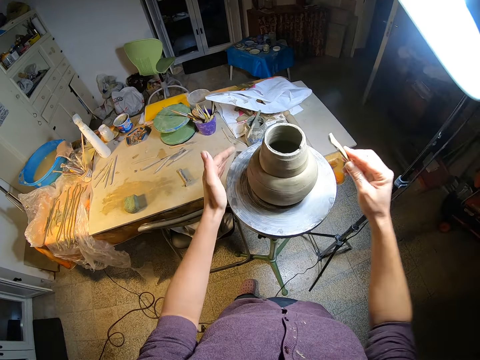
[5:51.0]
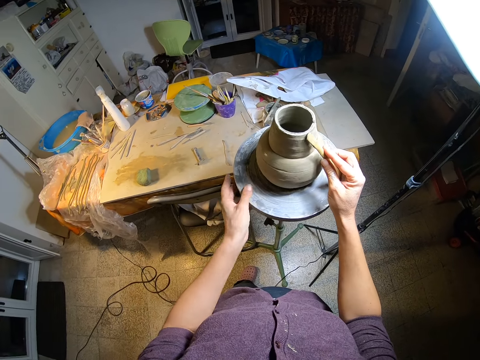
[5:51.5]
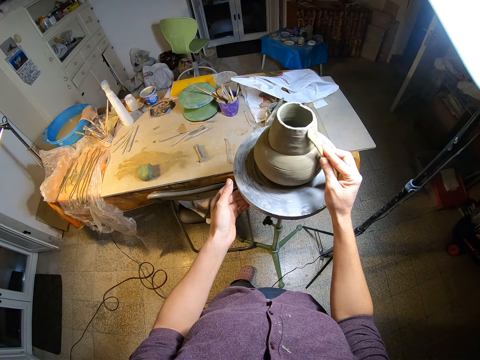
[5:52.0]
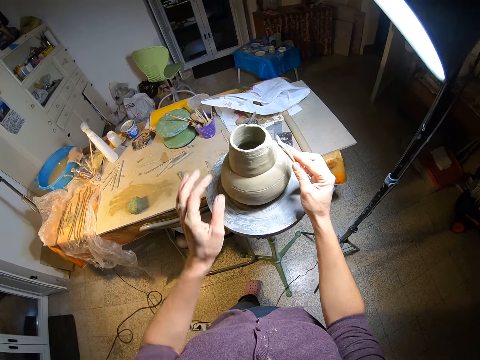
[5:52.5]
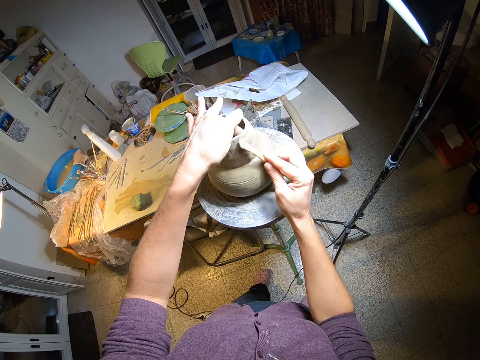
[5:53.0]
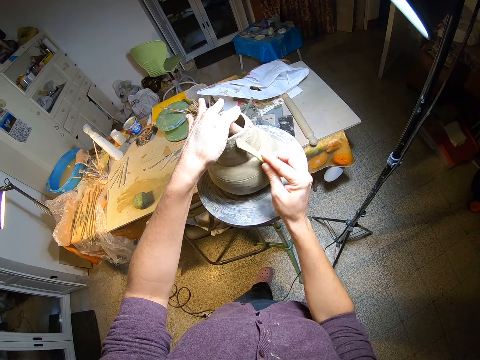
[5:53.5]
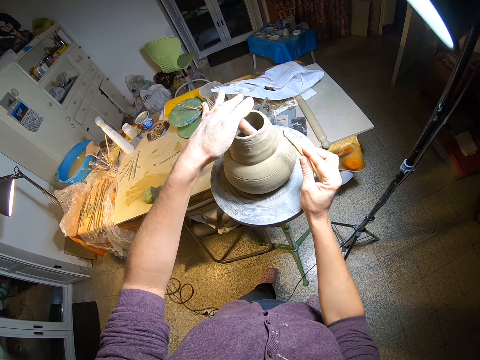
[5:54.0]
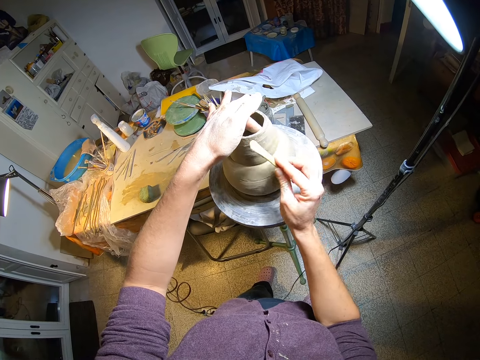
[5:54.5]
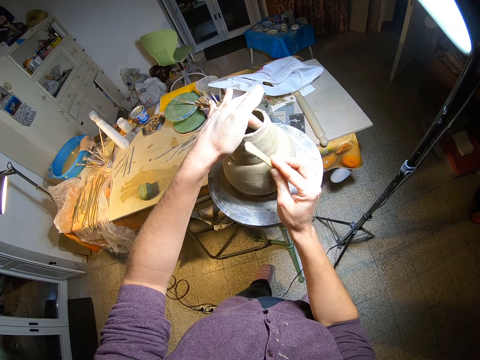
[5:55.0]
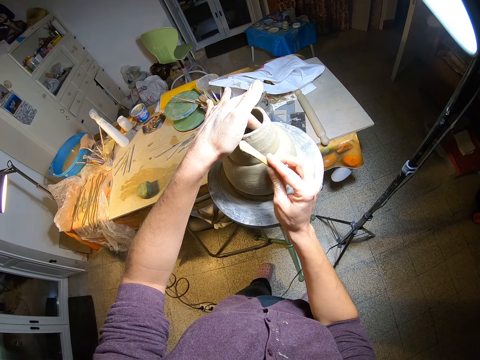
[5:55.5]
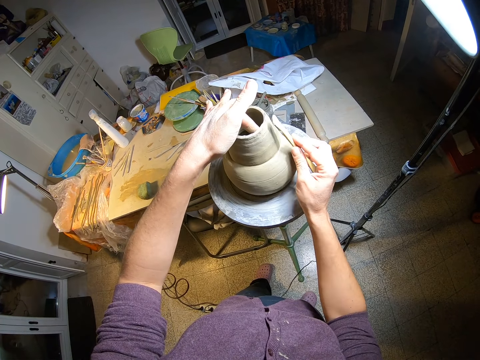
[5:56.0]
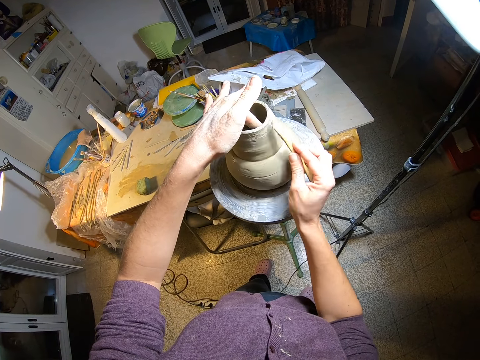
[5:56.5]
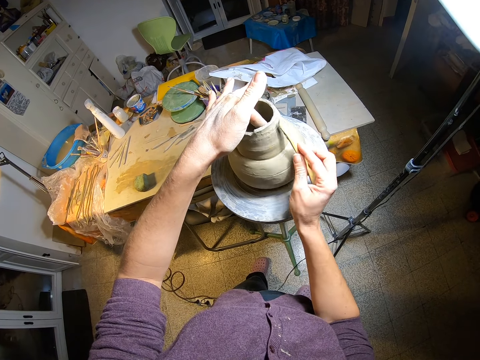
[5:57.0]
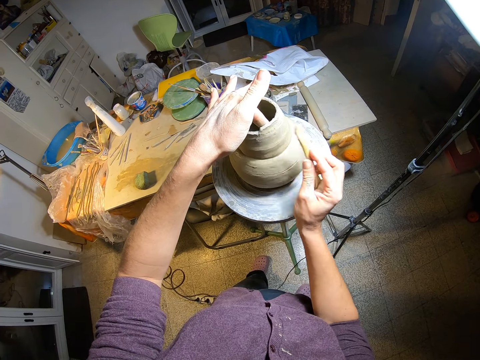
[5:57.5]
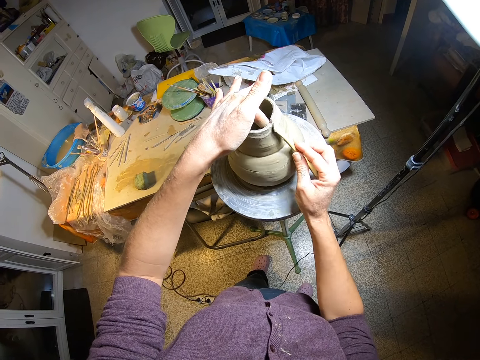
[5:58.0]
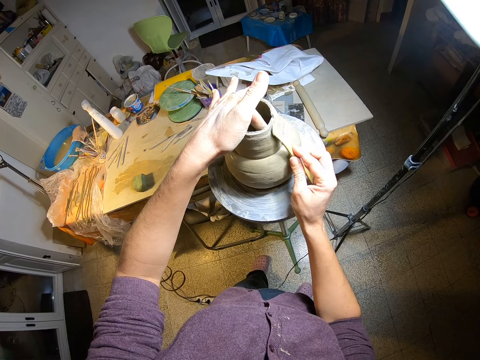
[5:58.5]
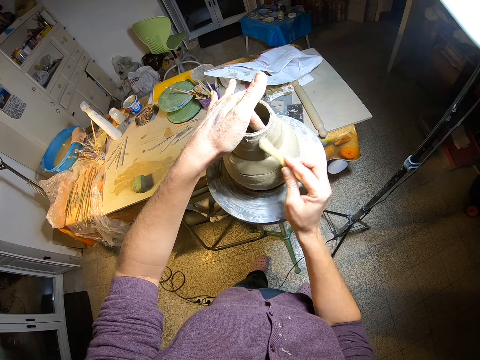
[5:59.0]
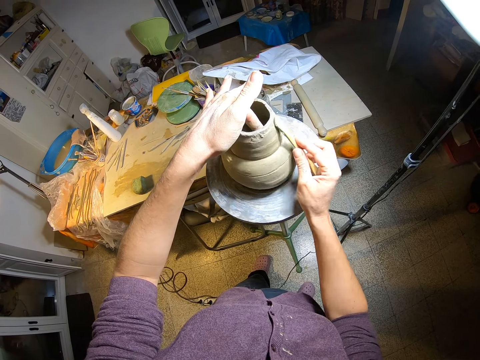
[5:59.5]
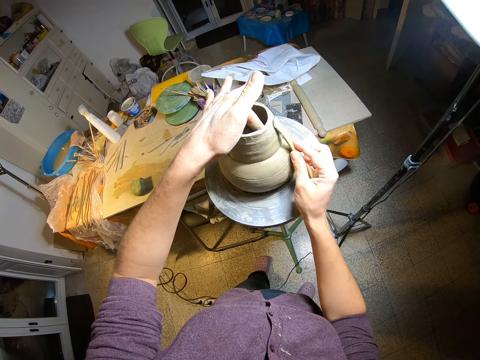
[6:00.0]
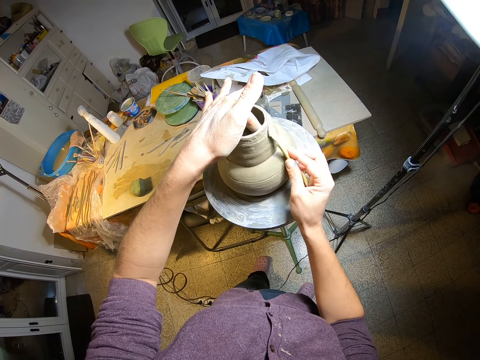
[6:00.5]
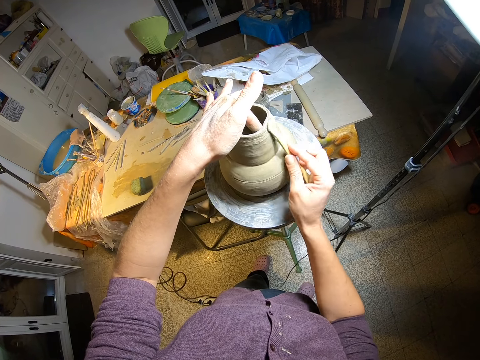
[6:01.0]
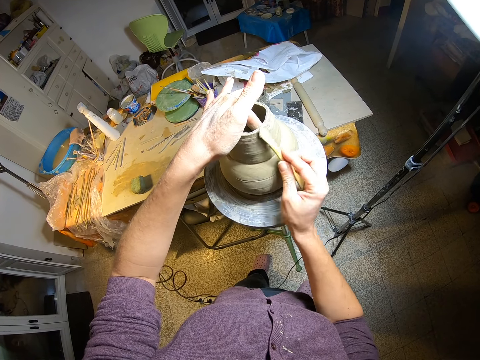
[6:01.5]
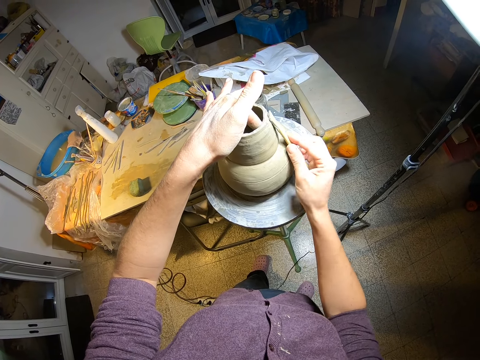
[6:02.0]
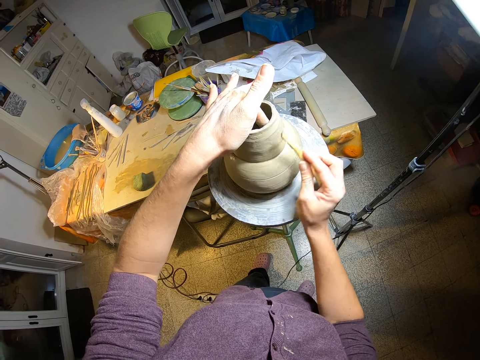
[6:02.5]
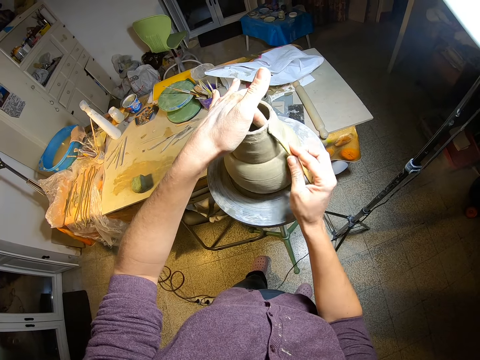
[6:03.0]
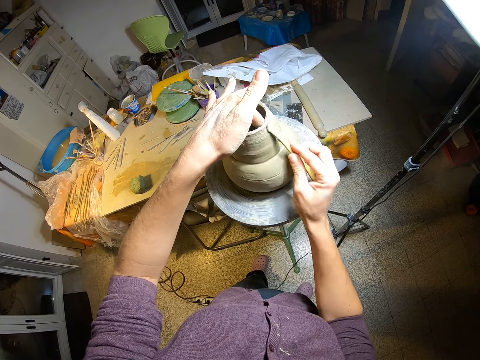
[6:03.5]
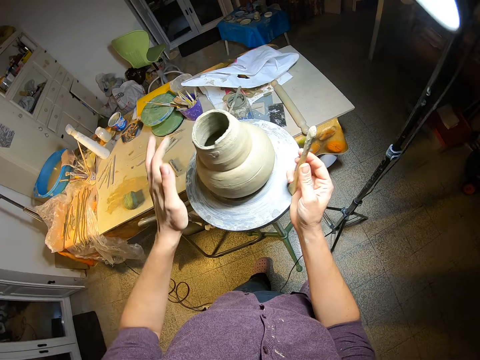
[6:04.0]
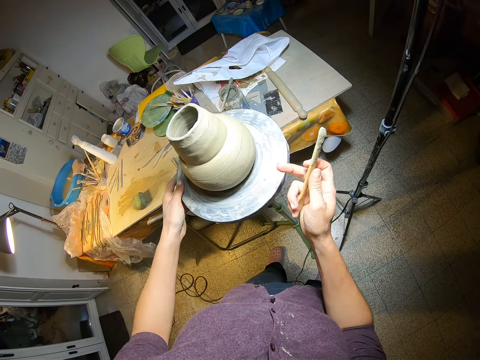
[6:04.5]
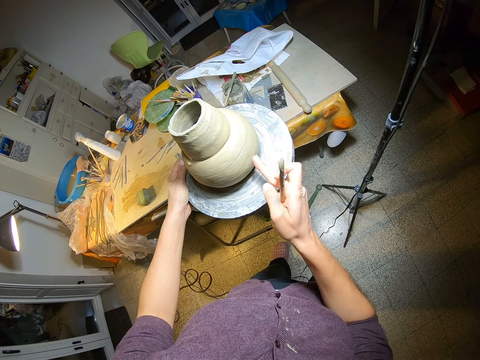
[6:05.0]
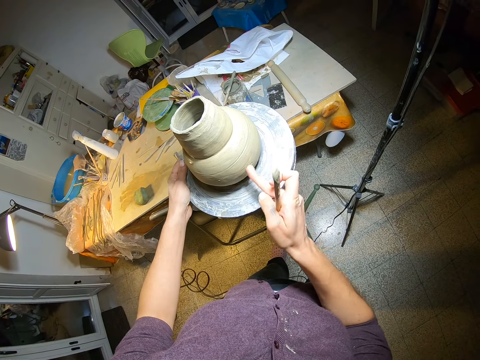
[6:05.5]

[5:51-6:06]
The camera wearer turns the manual pottery wheel with his left hand. He touches the pottery on the manual pottery wheel with his left hand. He lifts his hand and the modelling stick from the mold. He steadies the manual pottery wheel with his left hand. He touches the pottery with his right hand. He shapes the mold on the stand with his finger.

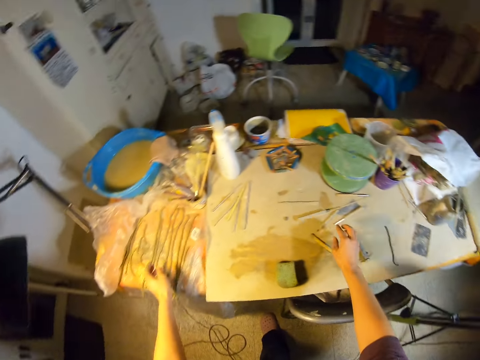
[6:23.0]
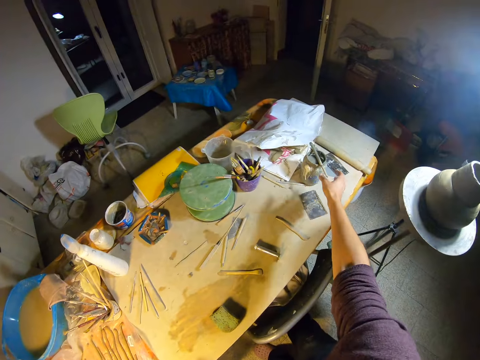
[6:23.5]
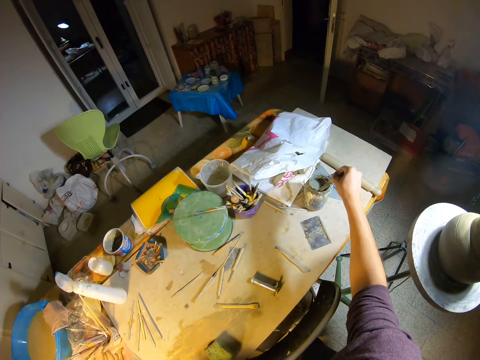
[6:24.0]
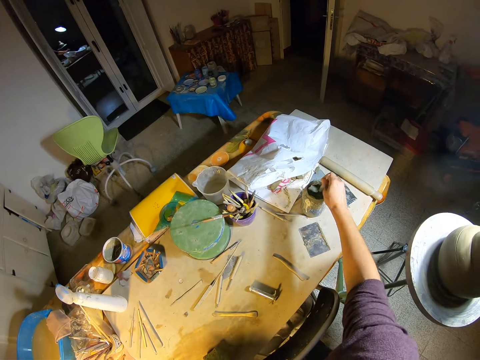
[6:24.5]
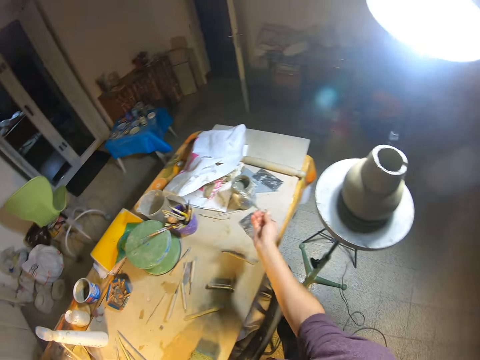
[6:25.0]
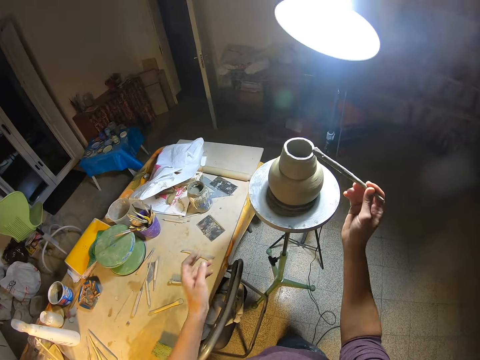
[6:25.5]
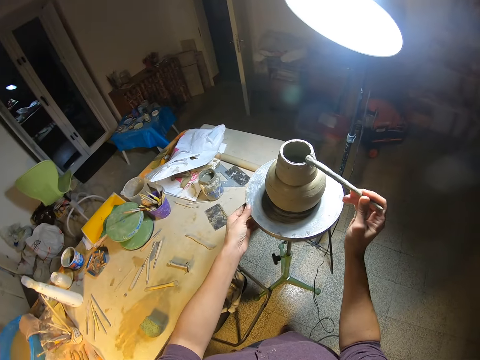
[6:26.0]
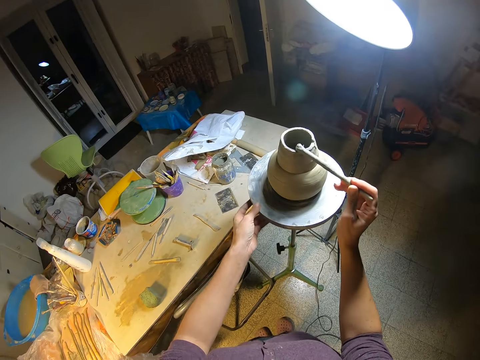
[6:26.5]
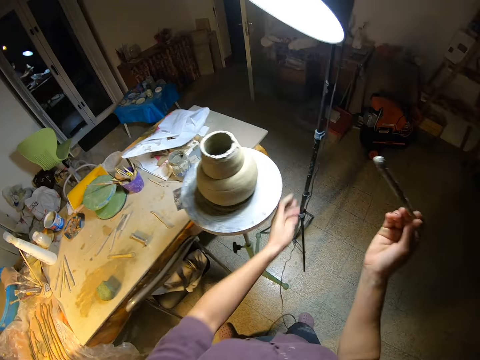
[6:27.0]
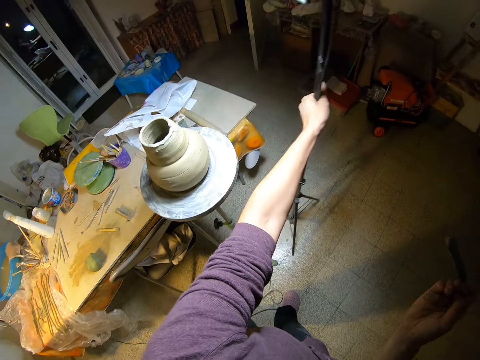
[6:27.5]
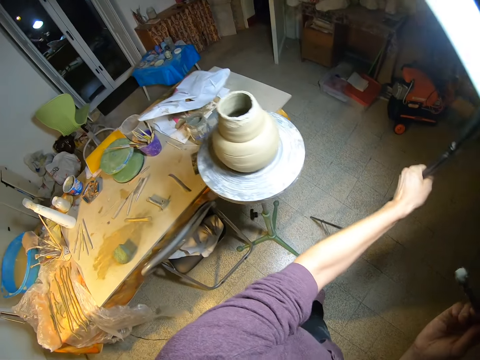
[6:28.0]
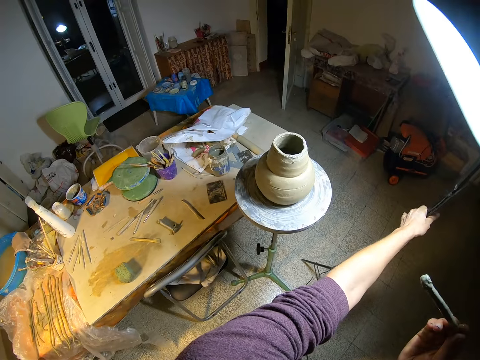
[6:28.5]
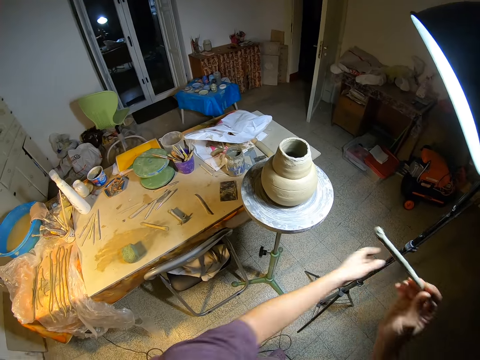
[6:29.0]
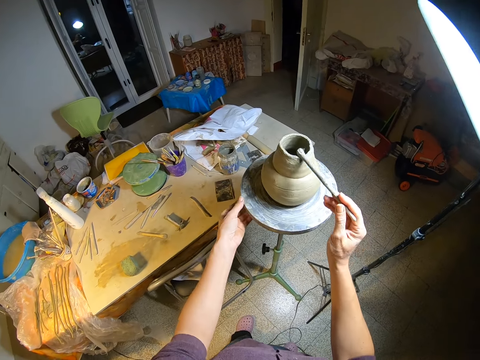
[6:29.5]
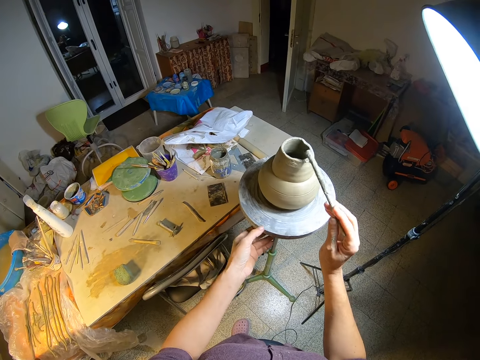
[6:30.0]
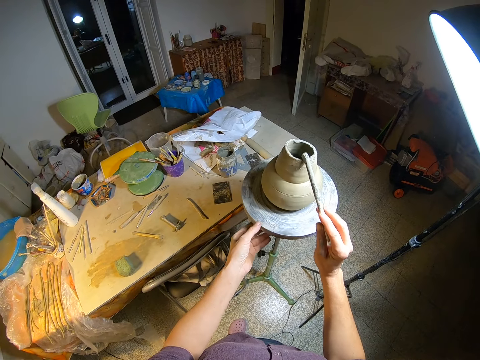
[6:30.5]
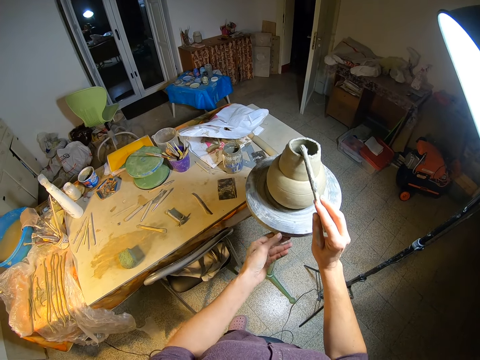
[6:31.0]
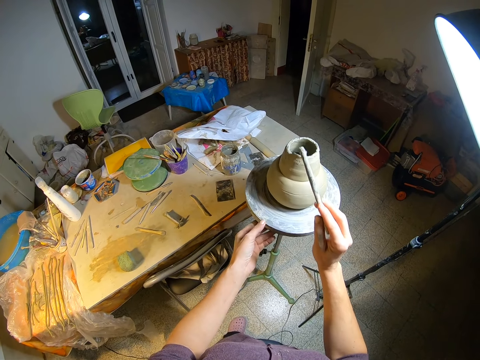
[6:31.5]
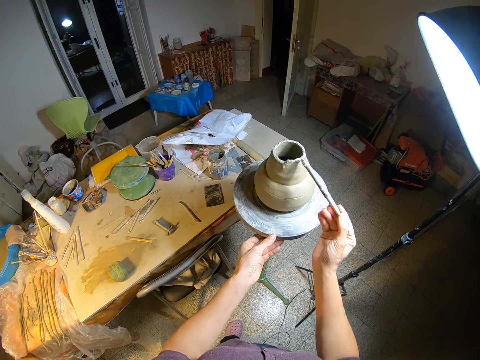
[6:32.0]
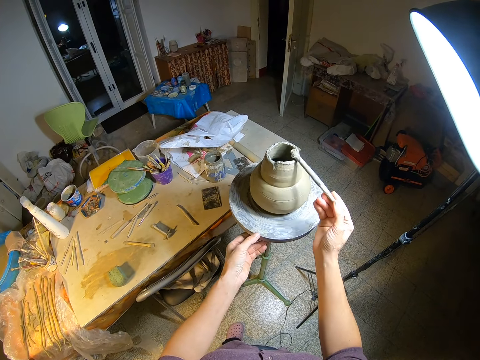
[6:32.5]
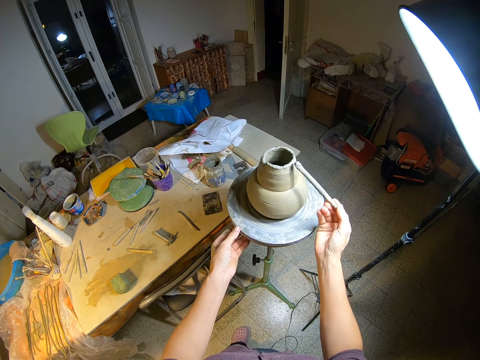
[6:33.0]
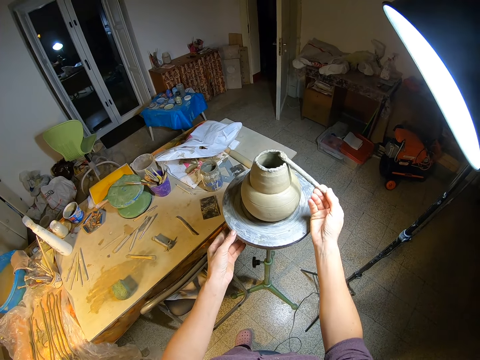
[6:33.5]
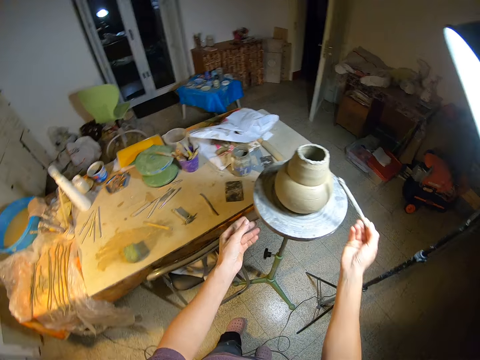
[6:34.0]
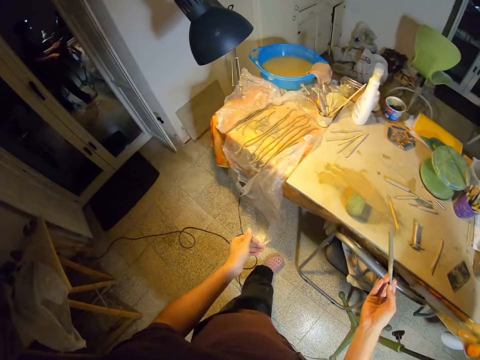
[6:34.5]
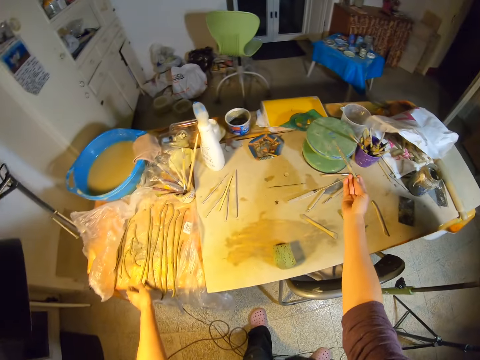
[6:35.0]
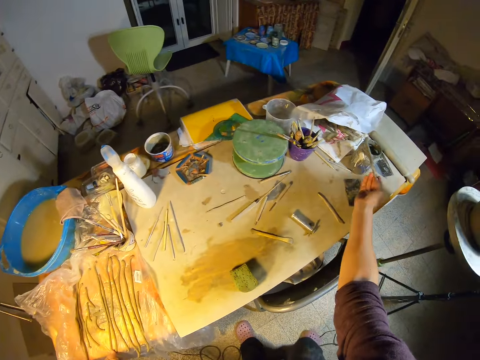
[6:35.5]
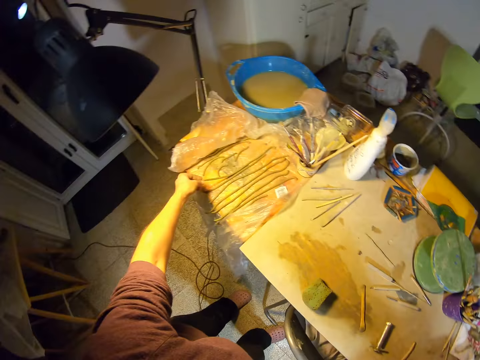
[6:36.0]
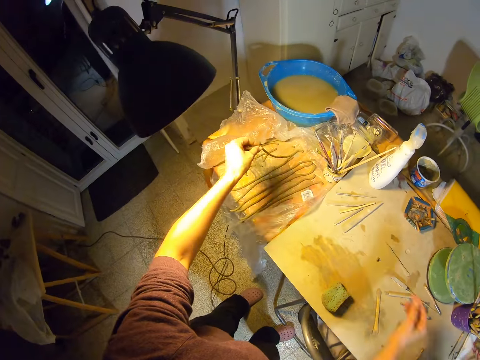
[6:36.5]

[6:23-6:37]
The camera wearer drops the shaper or modelling stick on a table with his right hand. He picks up a modelling brush on a jar of slip on the table with his right hand. He dips the brush into the jar of slip with his right hand. He turns the manual pottery wheel with his left hand. He coats the pottery with the brush in his right hand. He walks towards a stand light on the floor. He adjusts the LED ring light on the floor with his left hand. He turns the manual pottery wheel with his left hand. He coats the pottery with the brush in his right hand. He steps from the mold. He moves the brush over the table. He drops the brush on the jar of slip with his right hand. He picks up a strip of clay or roll of mud on the table with his left hand.
